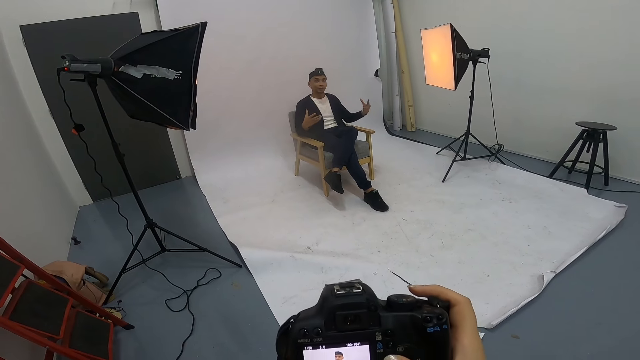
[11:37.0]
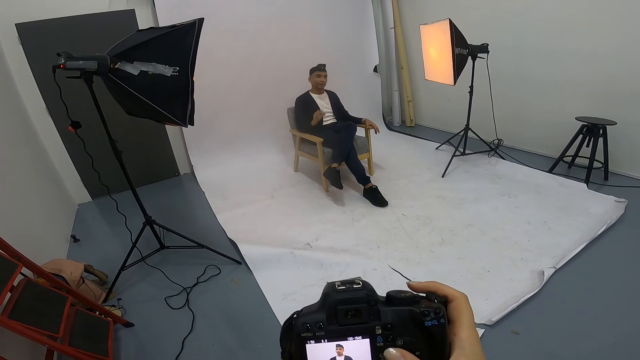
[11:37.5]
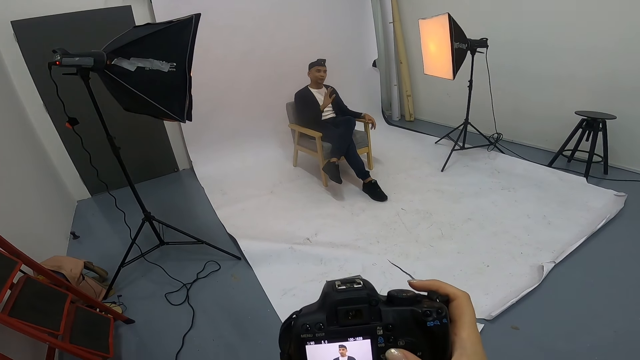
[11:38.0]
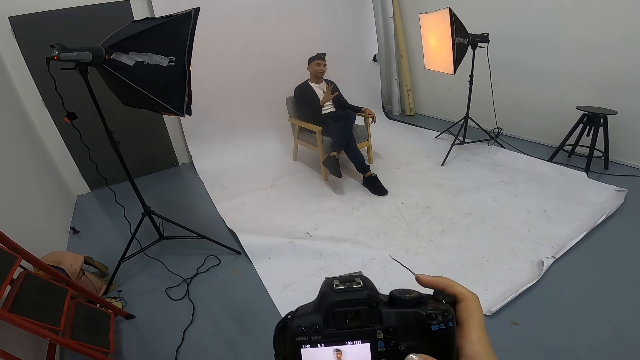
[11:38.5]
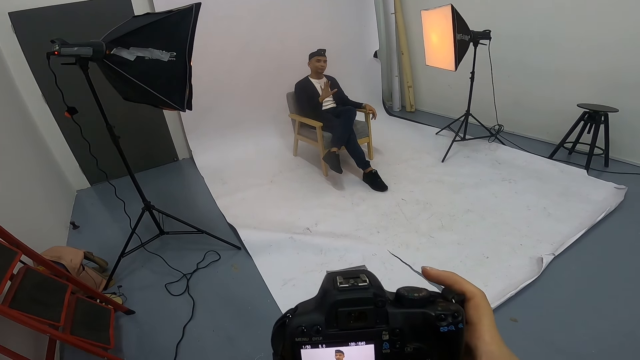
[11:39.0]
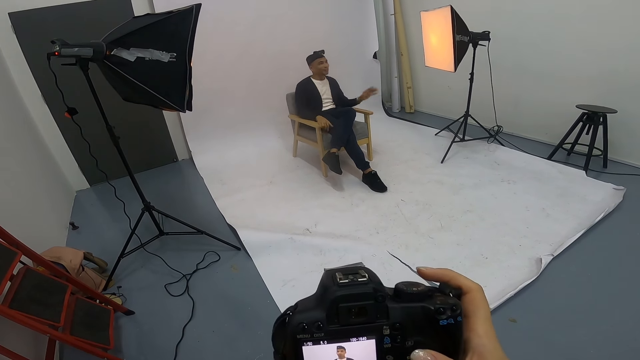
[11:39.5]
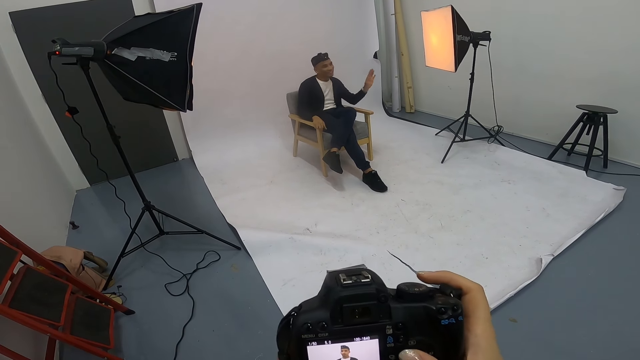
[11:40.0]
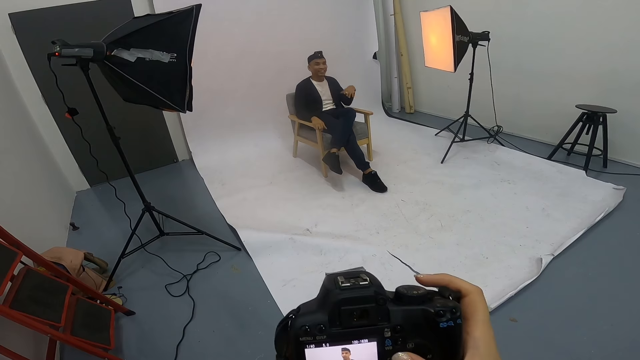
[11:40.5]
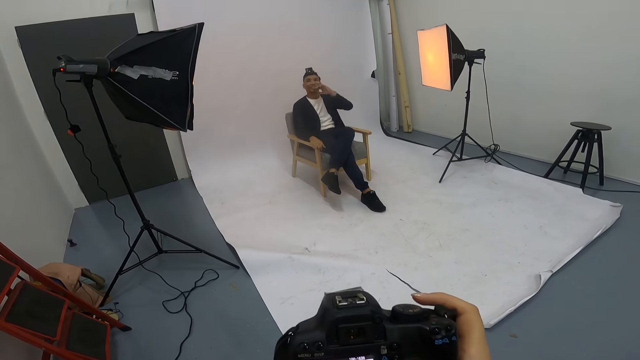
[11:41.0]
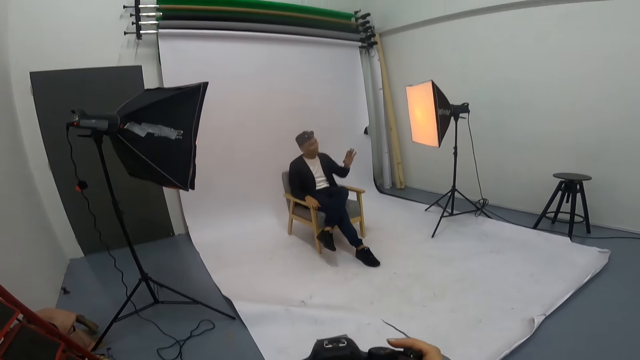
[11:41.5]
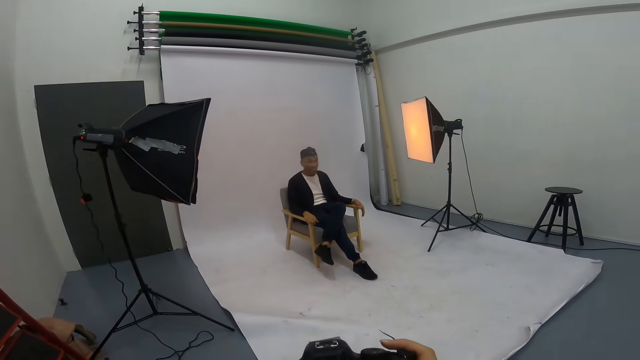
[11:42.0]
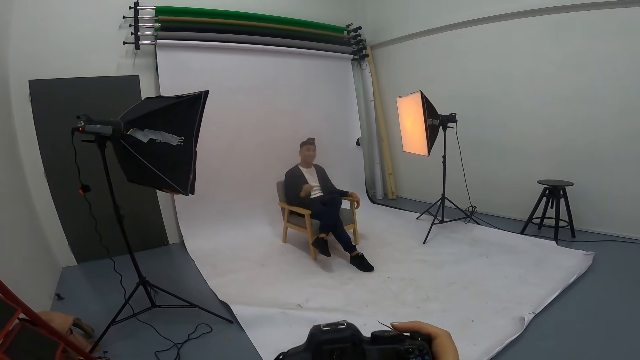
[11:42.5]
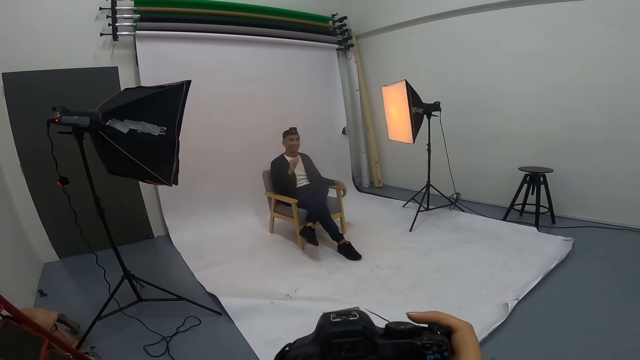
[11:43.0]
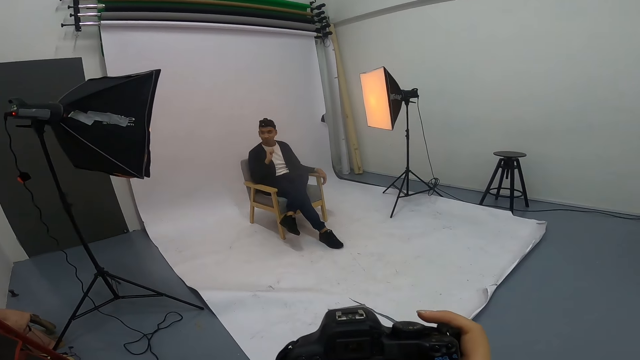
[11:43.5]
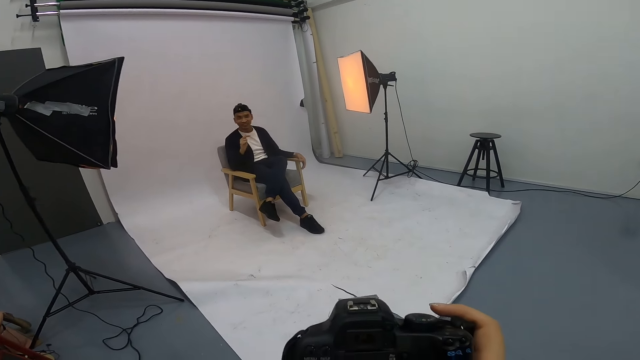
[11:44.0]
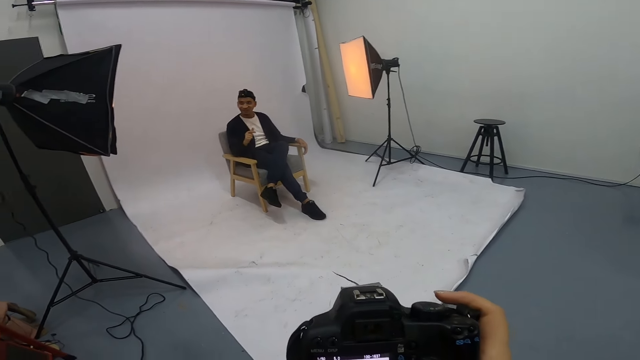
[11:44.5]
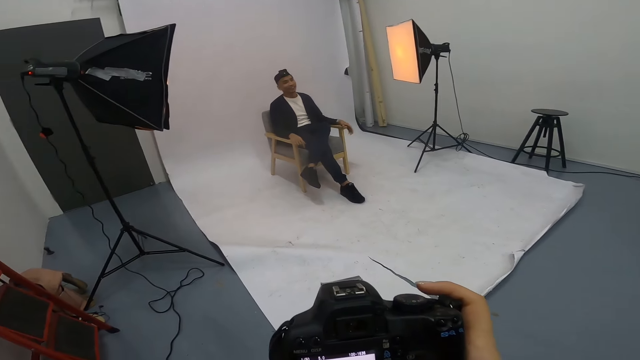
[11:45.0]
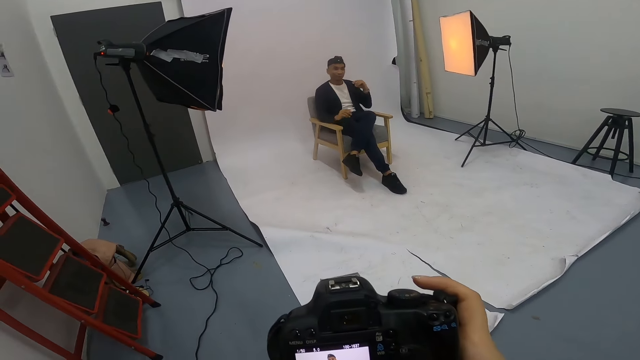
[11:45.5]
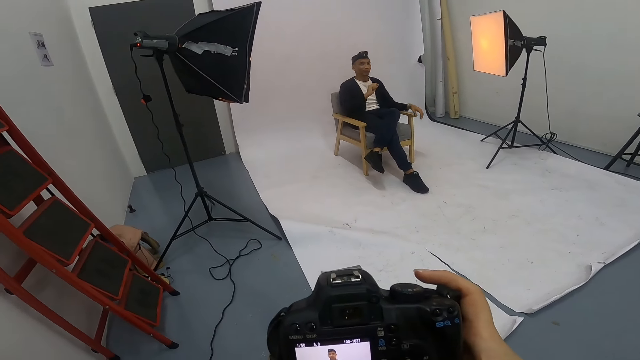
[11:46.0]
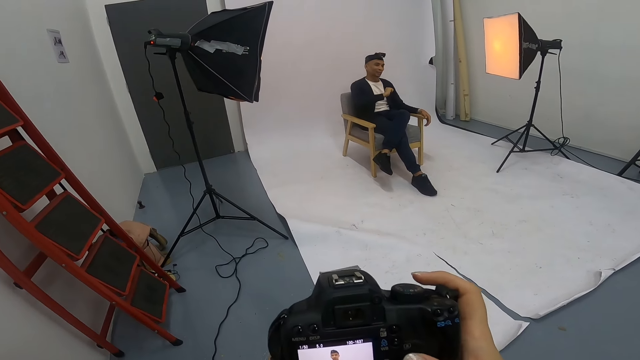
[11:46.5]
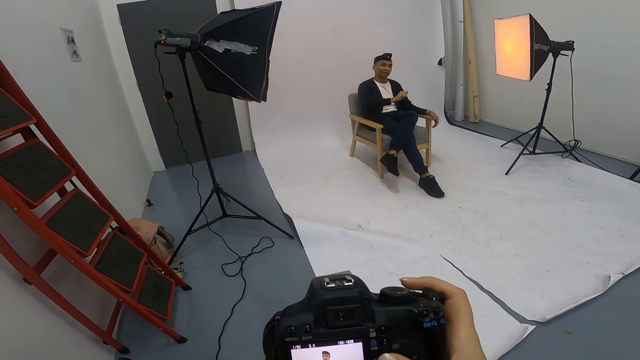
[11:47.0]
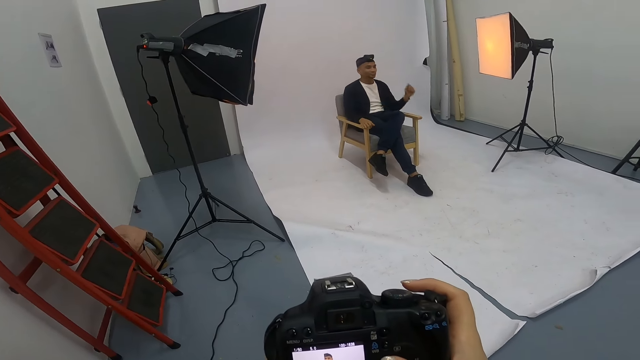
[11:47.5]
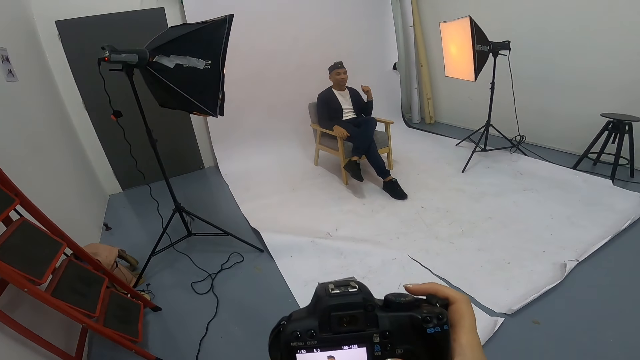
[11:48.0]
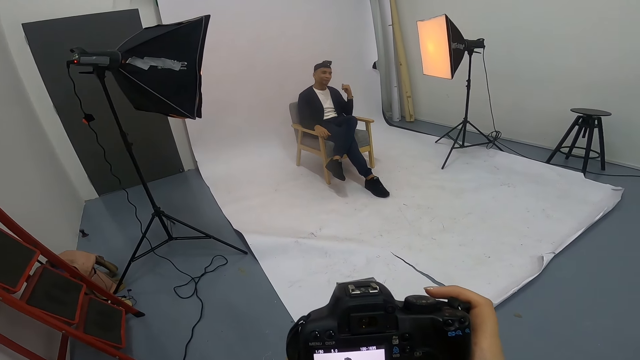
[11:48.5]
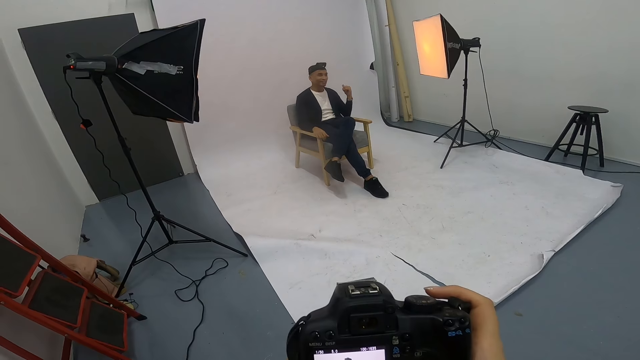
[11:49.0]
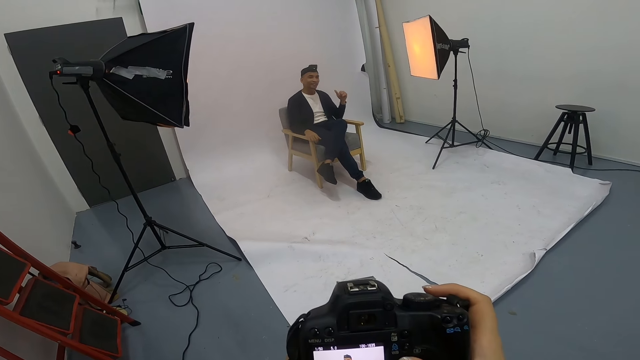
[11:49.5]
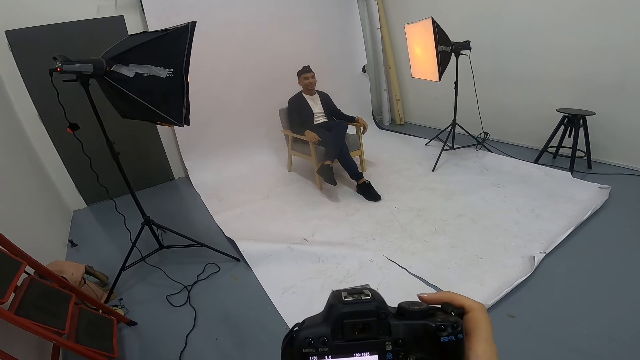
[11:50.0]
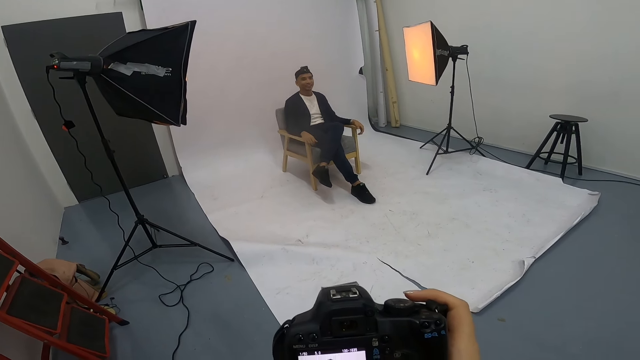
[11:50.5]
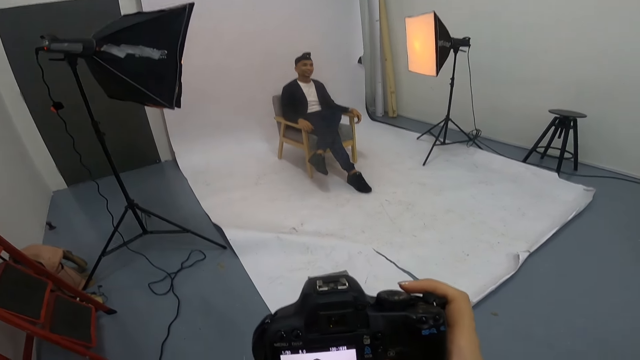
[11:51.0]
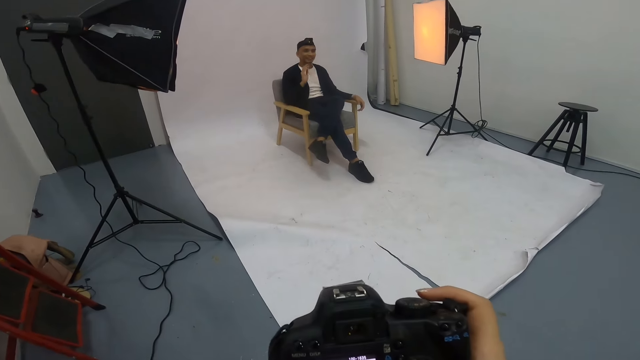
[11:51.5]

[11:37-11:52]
The camera wearer operates the camera. A man gestures at the camera wearer. The camera wearer operates the camera. The man gestures at the camera wearer.

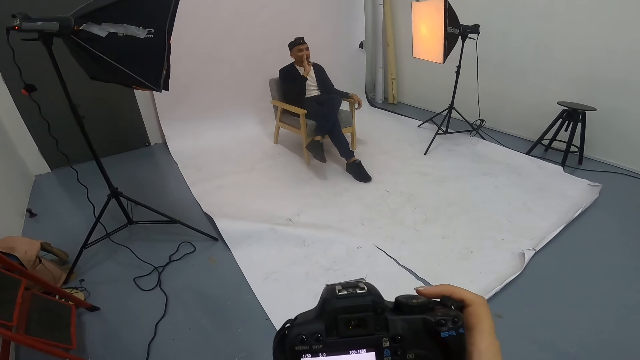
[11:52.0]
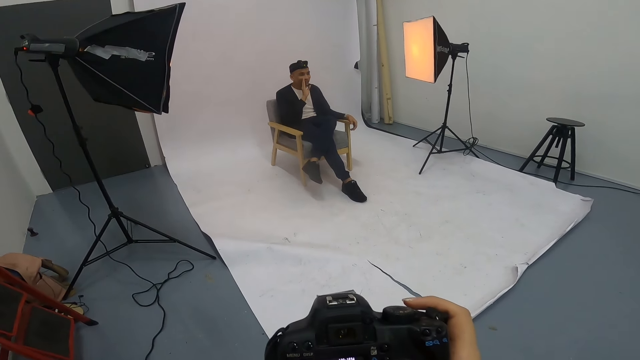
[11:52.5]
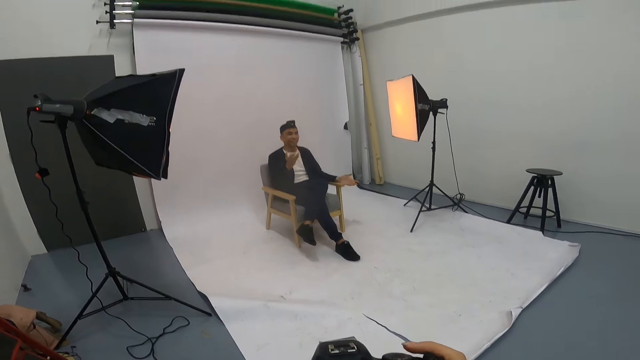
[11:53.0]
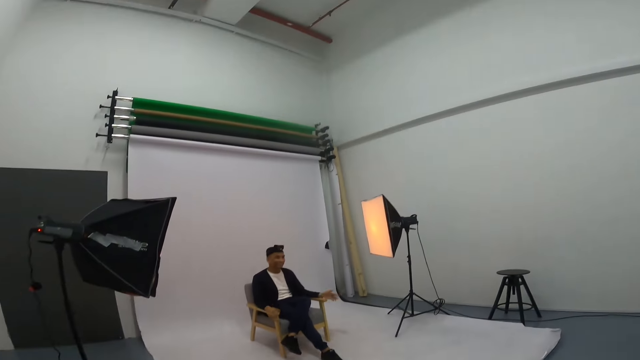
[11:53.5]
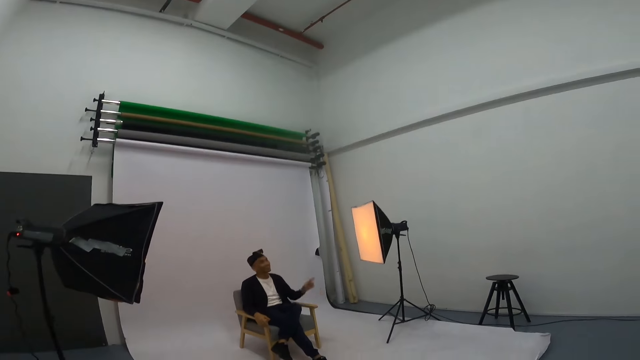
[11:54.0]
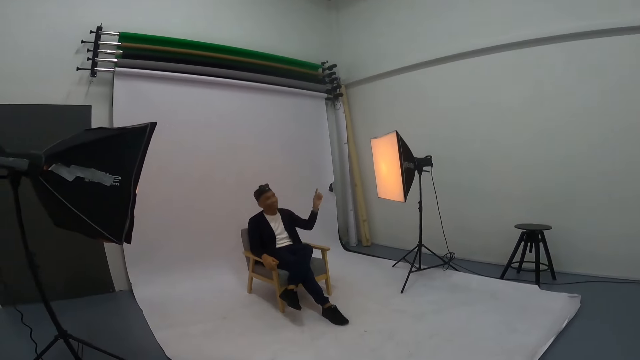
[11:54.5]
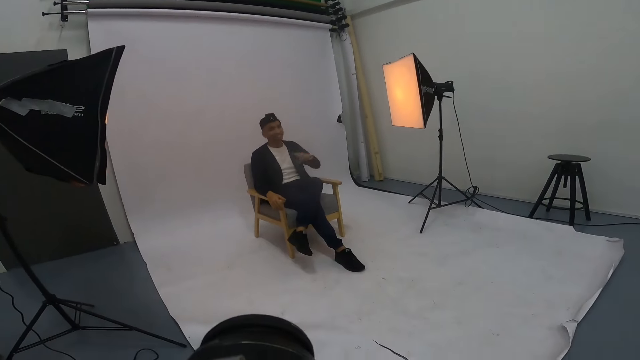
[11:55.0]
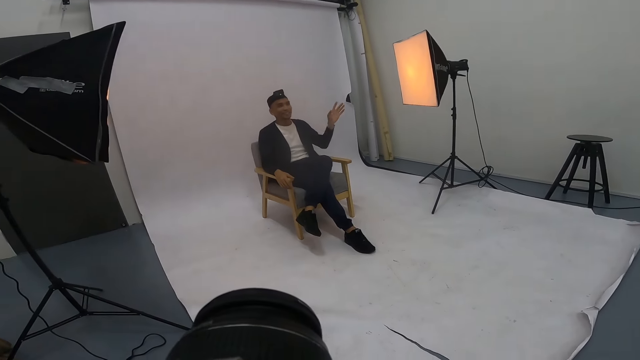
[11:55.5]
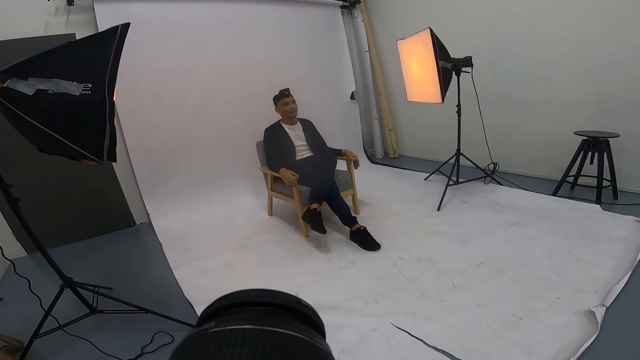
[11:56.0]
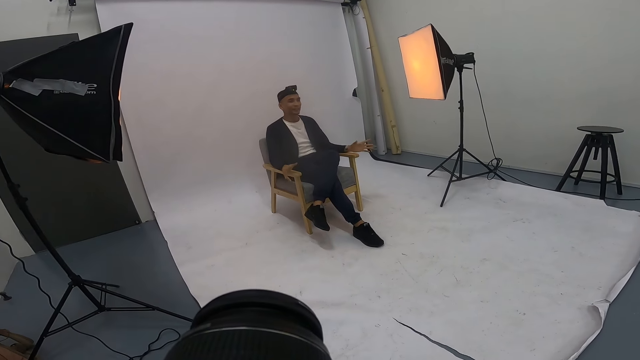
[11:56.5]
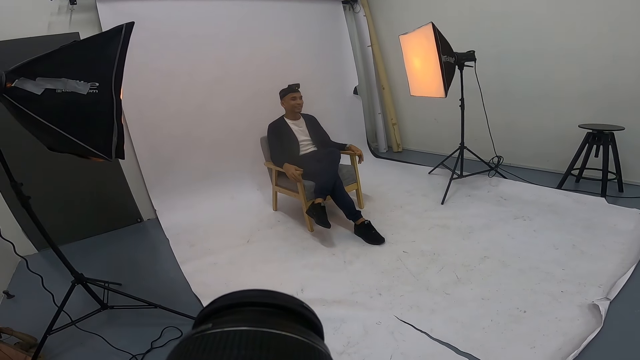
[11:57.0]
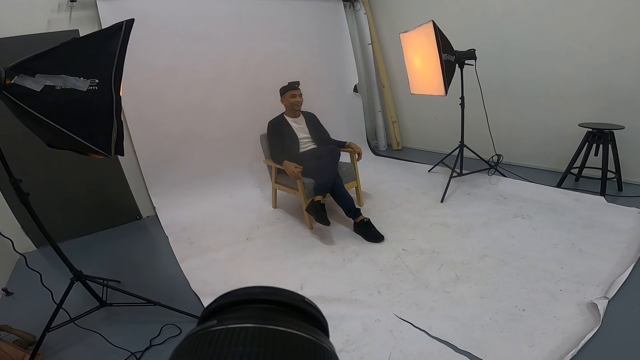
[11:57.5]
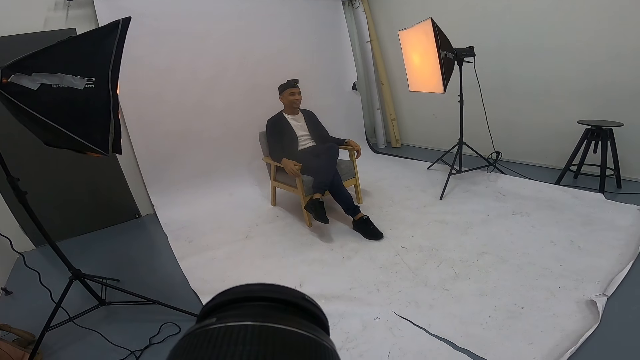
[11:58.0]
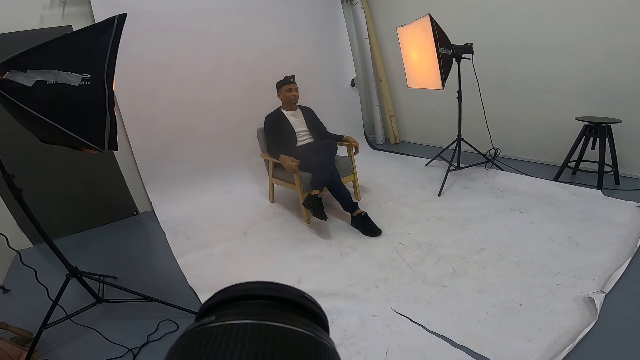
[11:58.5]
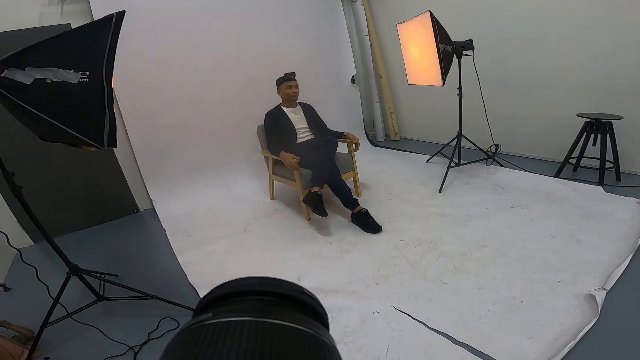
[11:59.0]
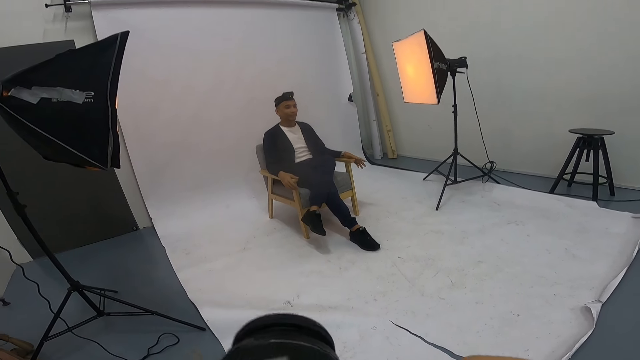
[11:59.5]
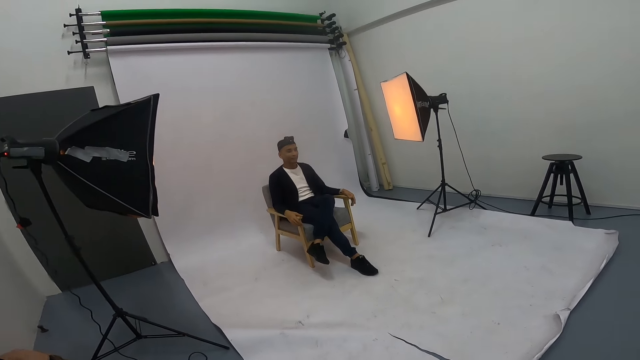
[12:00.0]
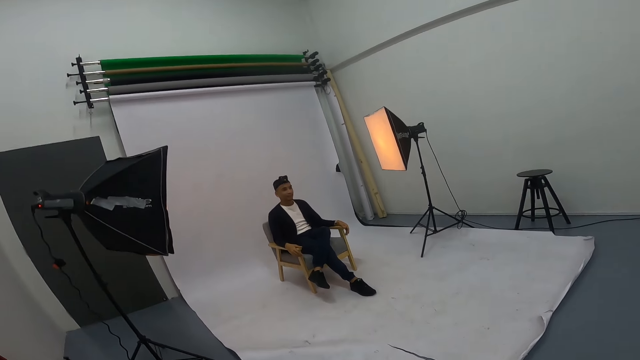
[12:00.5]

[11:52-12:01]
The camera wearer takes a photo of a man. He places his left hand on the chair handle. The man gestures at the camera wearer. The camera wearer takes a photo of the man. The man gestures at the camera wearer.
